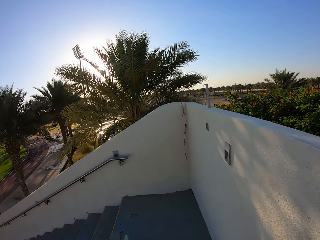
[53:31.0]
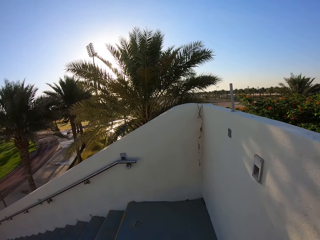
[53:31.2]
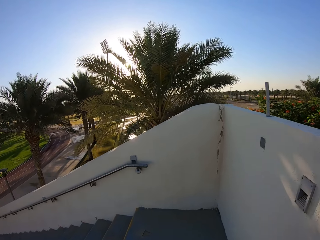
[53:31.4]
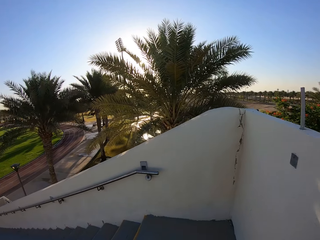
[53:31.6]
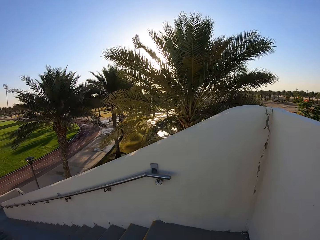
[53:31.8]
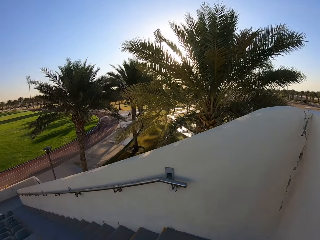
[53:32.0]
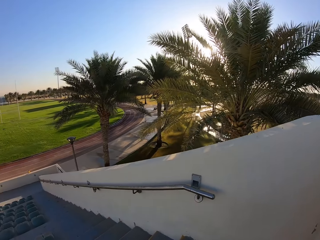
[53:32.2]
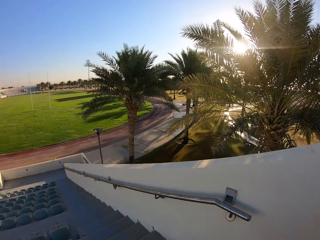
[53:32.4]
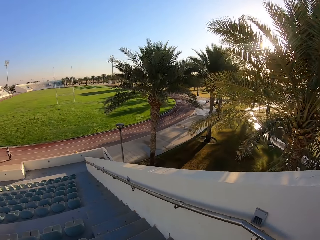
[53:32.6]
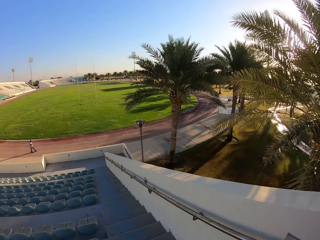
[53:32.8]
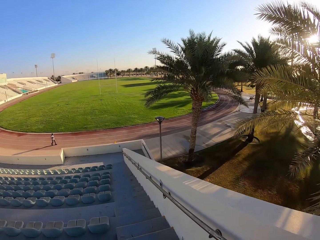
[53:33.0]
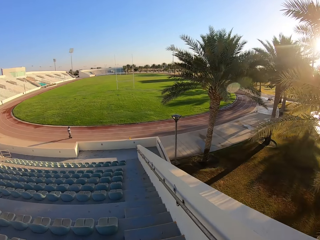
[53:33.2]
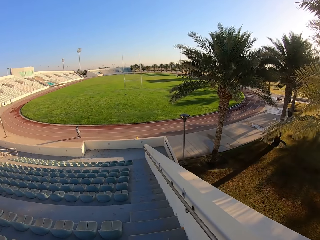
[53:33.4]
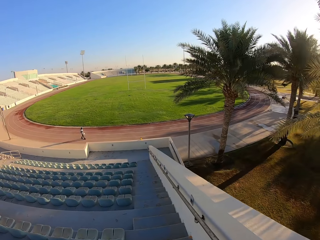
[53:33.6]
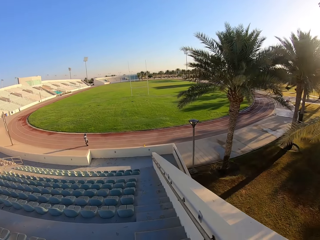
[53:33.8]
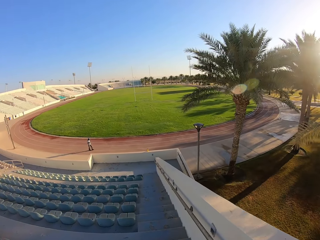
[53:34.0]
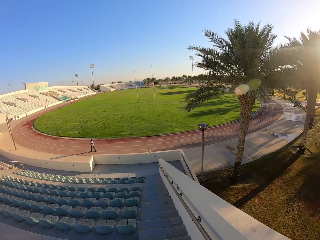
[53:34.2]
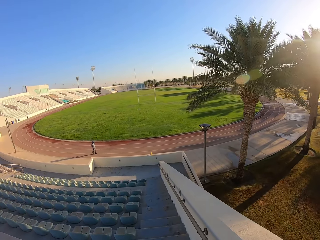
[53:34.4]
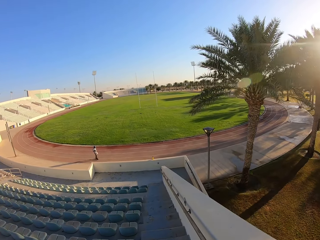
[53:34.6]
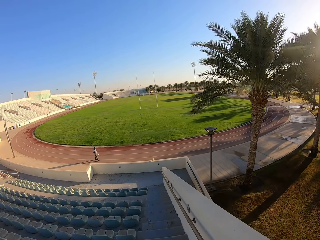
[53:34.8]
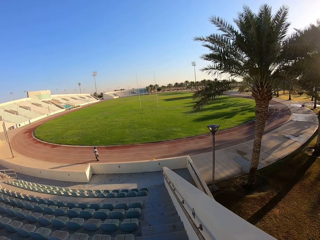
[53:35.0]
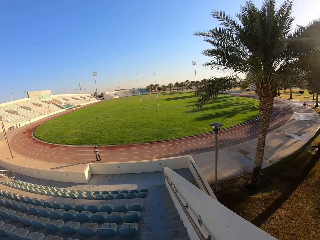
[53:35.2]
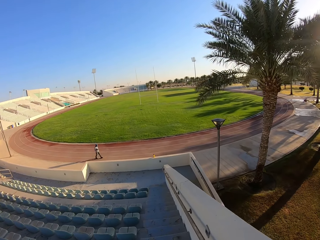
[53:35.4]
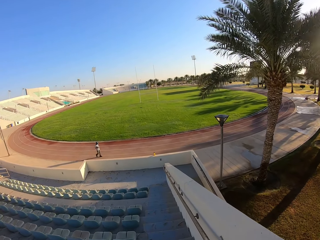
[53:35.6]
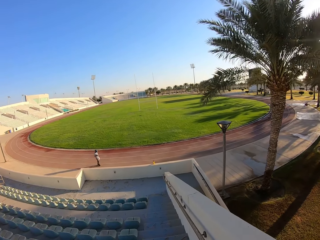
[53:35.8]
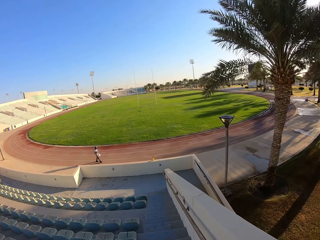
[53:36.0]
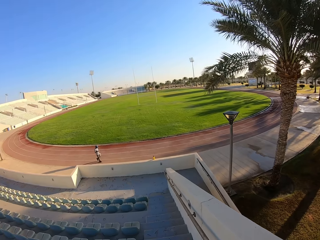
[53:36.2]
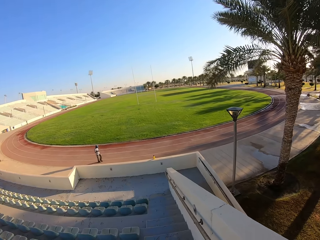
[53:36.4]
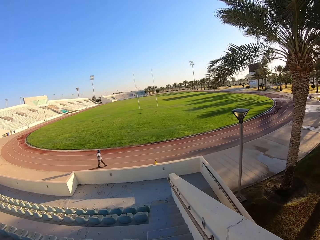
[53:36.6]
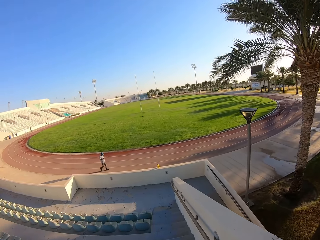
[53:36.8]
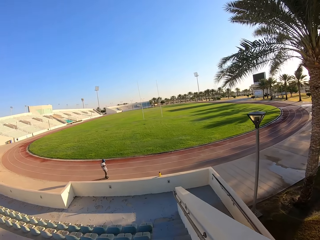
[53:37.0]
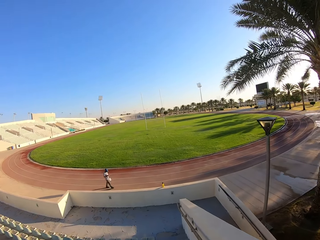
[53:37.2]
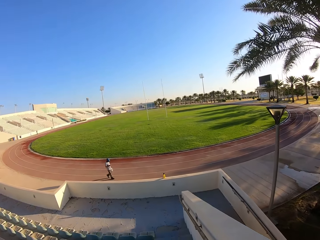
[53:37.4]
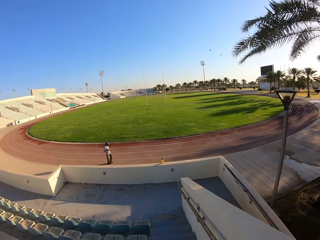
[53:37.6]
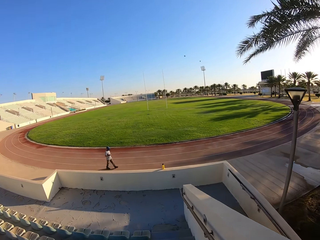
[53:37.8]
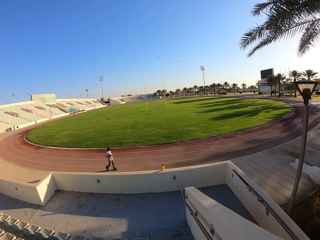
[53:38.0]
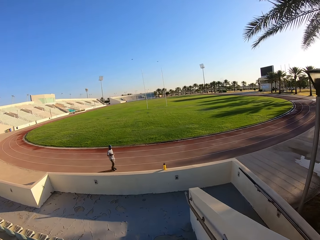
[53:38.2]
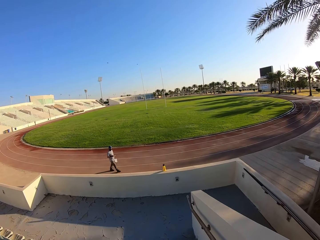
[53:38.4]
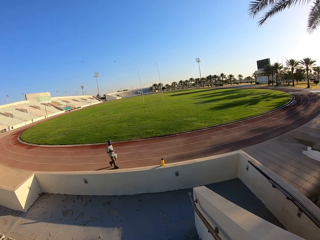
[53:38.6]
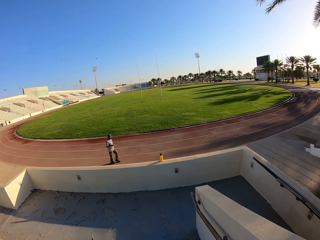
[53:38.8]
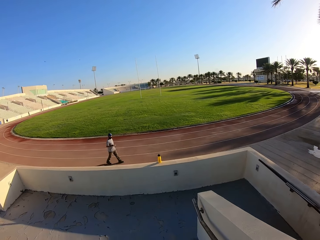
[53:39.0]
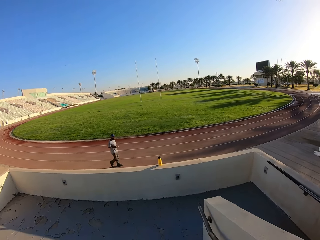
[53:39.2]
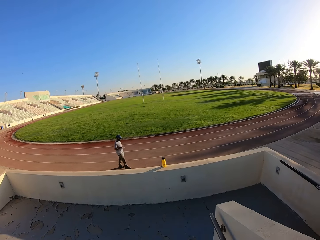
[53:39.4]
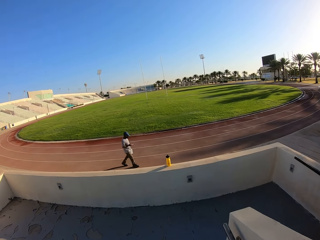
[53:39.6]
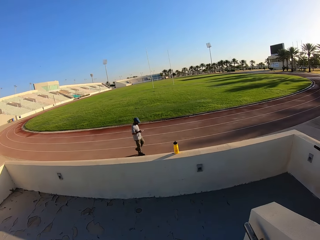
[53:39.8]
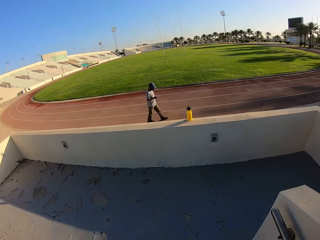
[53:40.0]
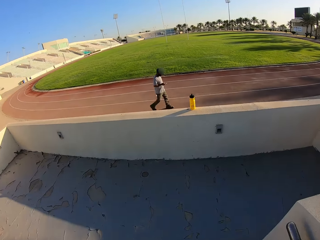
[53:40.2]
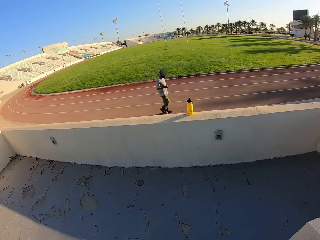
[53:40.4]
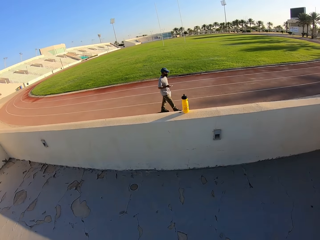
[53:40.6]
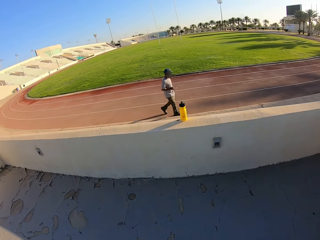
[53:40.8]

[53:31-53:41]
The camera wearer walks down the stadium staircase.

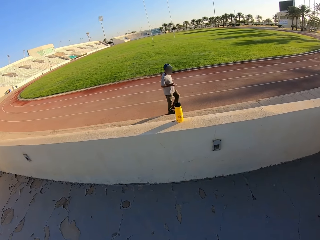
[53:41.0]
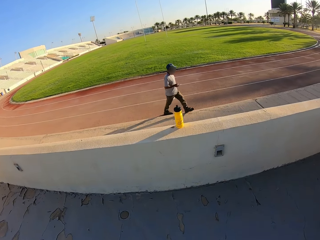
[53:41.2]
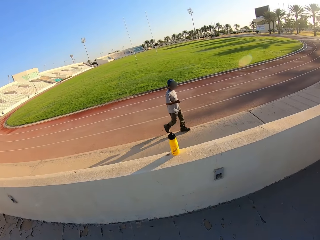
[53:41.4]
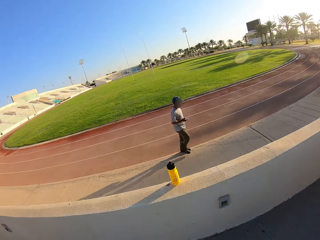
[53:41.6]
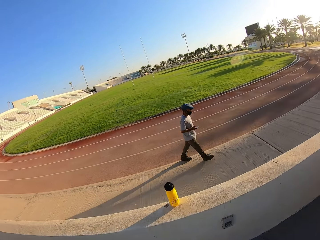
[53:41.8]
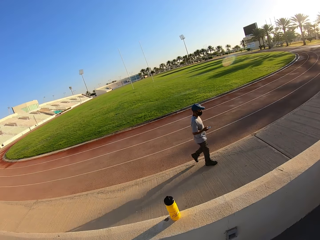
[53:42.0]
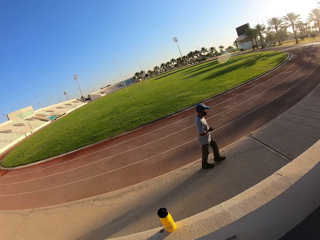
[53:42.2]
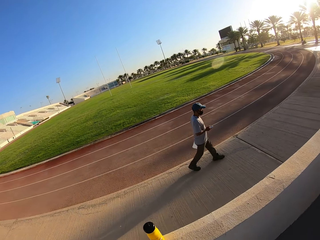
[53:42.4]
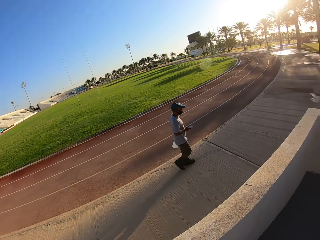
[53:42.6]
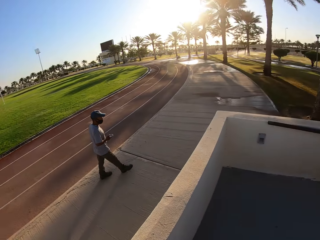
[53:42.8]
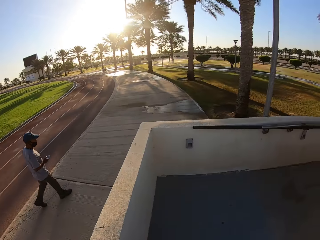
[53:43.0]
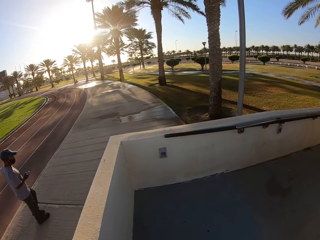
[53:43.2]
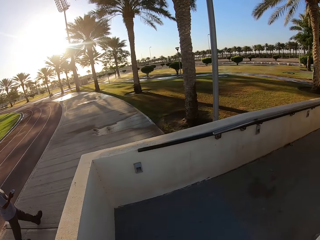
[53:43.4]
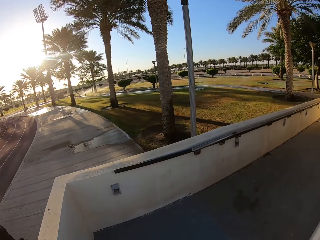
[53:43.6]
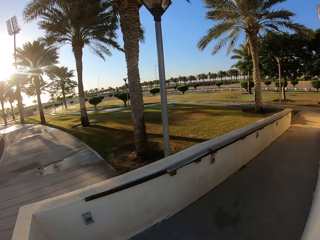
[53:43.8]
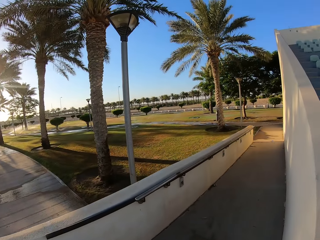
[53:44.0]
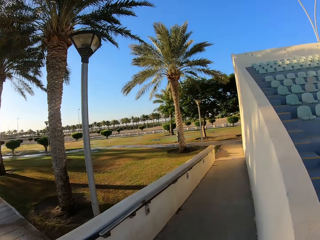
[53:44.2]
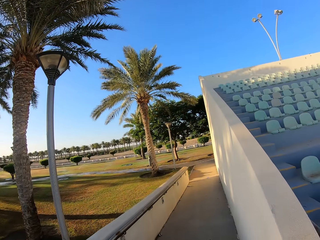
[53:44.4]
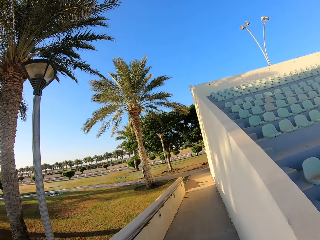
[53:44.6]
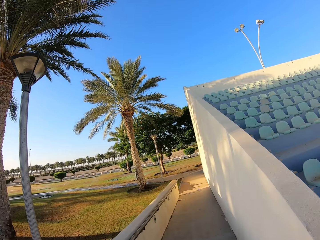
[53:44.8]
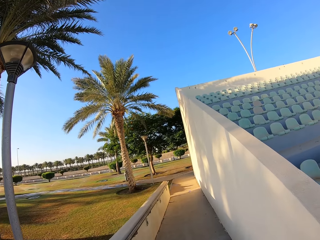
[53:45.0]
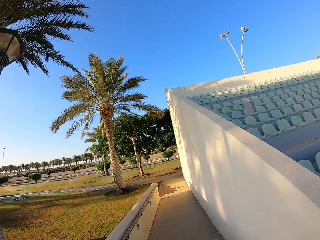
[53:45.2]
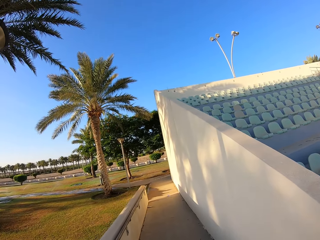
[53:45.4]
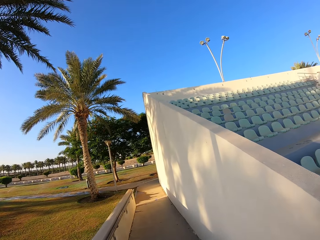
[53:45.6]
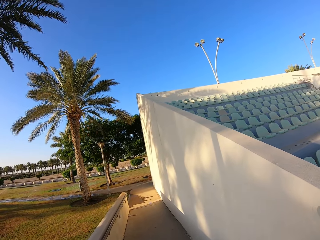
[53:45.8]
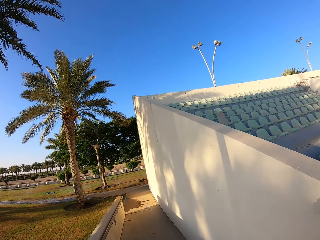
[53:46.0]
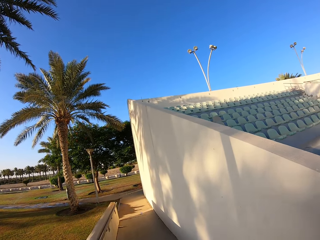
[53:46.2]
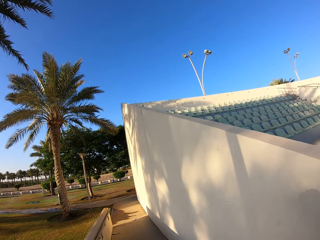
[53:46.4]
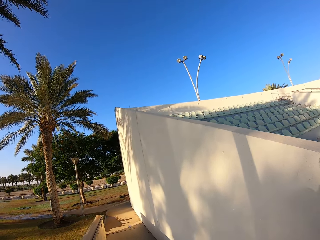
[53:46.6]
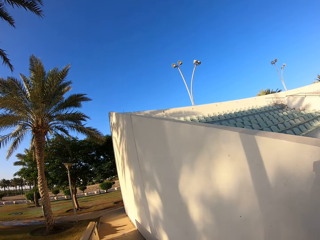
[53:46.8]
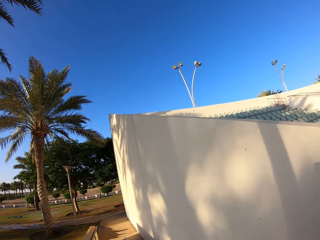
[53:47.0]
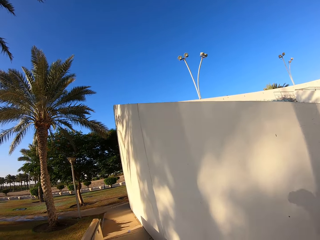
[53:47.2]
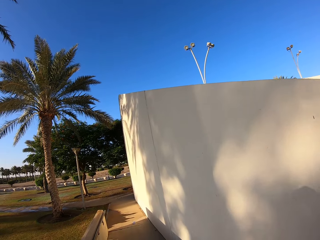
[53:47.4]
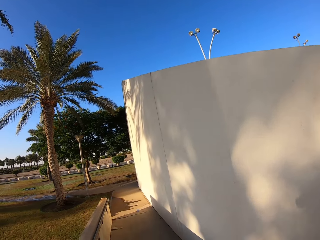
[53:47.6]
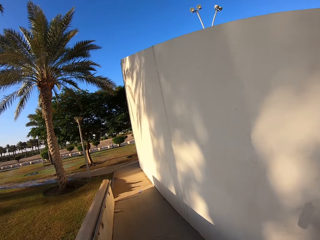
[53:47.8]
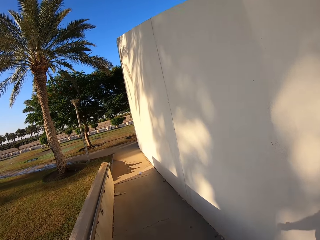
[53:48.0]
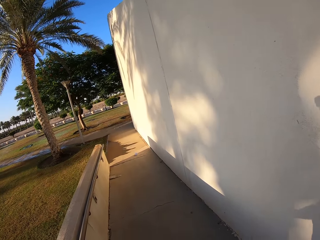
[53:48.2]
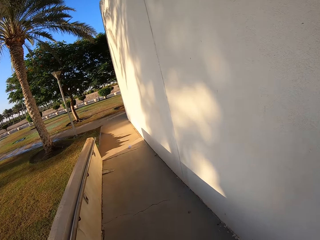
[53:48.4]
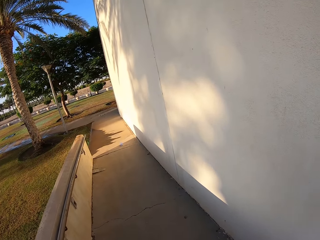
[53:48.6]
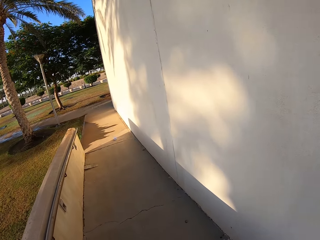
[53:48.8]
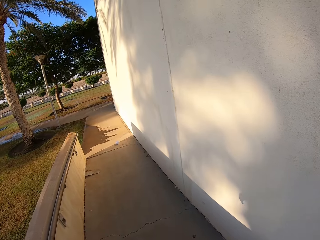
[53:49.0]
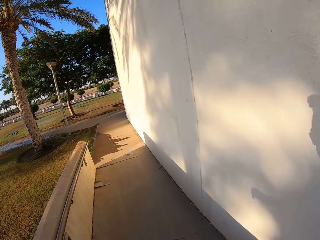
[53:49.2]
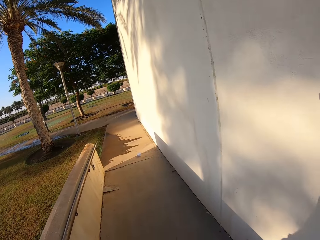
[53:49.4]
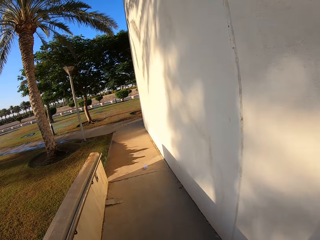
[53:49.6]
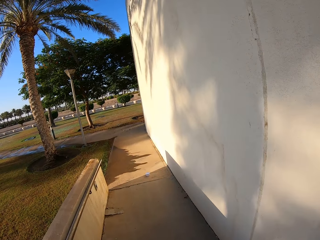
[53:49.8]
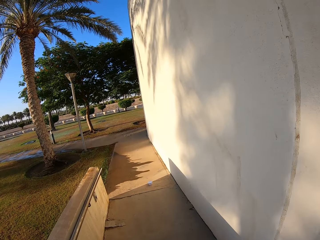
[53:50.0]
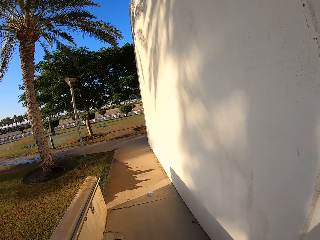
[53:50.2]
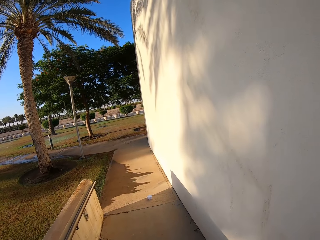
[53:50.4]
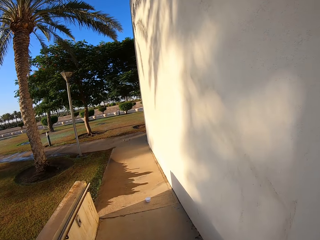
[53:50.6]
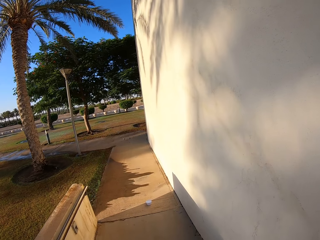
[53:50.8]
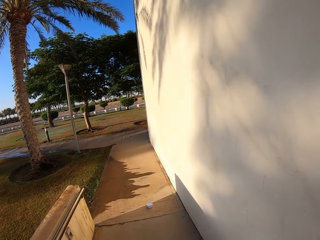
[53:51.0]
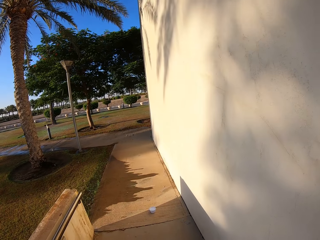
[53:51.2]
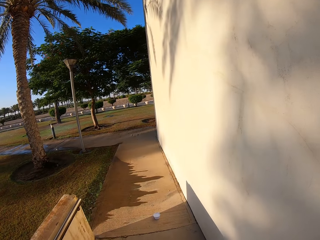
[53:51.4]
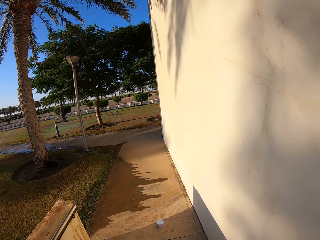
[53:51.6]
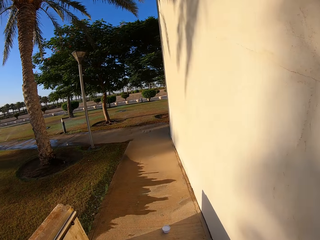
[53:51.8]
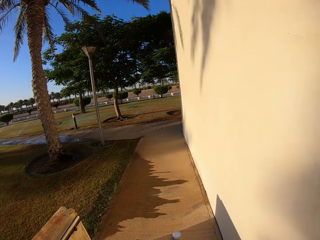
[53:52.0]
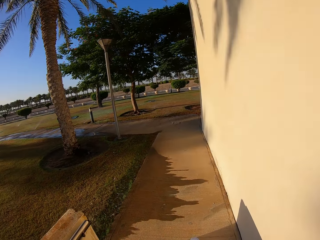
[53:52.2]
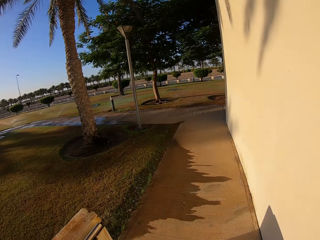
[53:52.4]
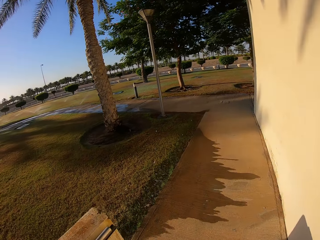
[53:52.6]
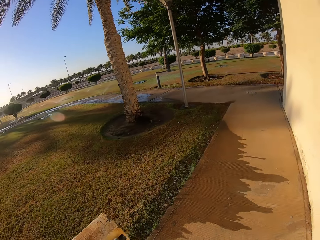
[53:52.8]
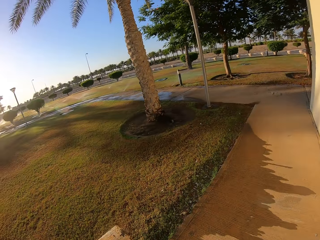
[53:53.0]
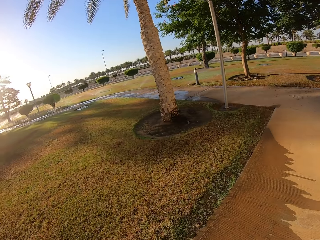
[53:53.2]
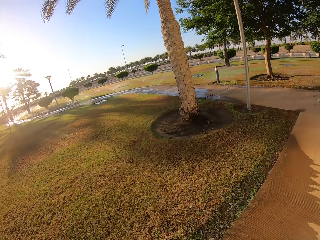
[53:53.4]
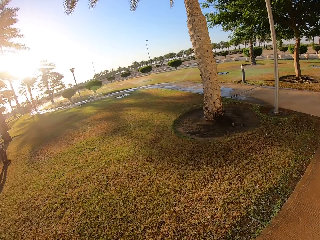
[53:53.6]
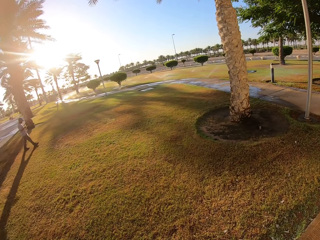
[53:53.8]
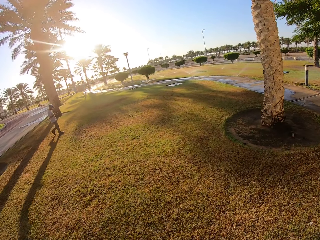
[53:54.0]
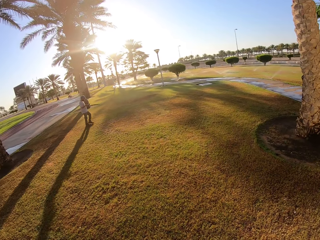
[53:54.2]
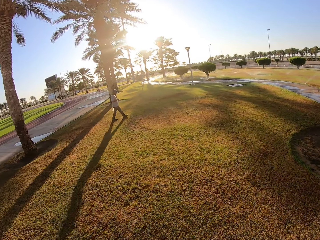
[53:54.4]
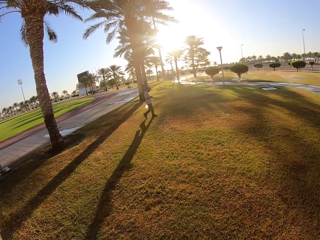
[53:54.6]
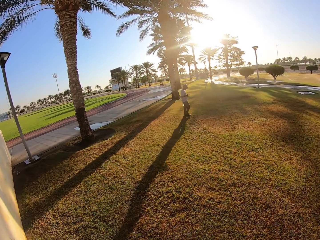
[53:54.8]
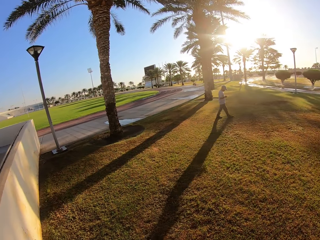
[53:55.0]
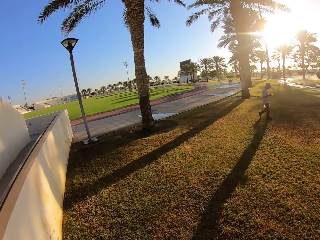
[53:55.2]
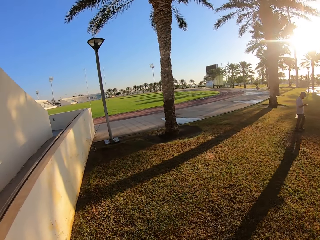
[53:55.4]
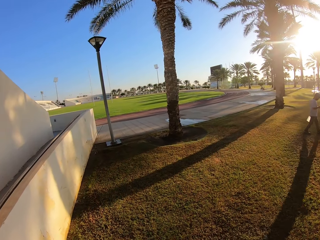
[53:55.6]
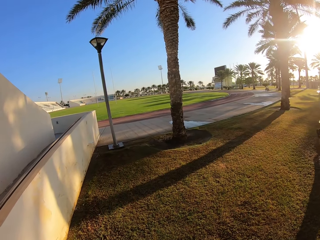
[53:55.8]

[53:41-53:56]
The camera wearer walks on the pavement. They walk along the stadium corridor. They walk on the grass.
